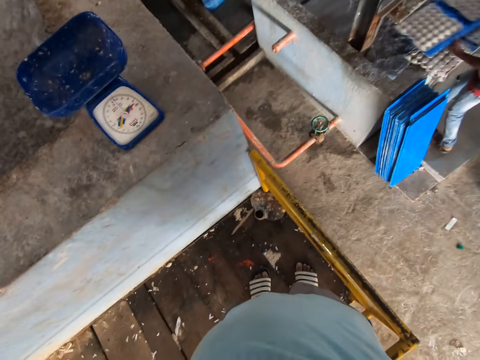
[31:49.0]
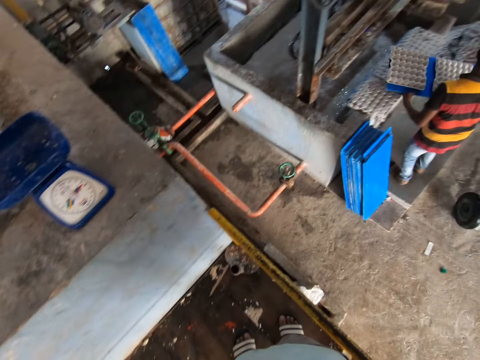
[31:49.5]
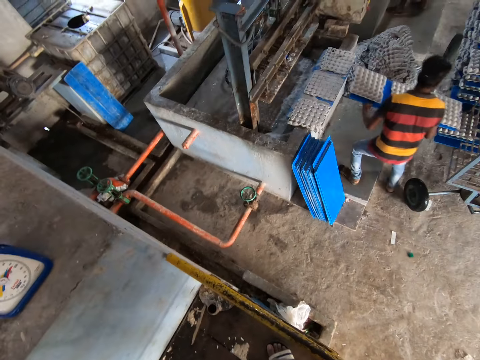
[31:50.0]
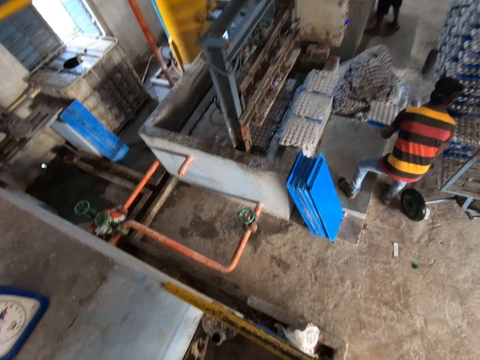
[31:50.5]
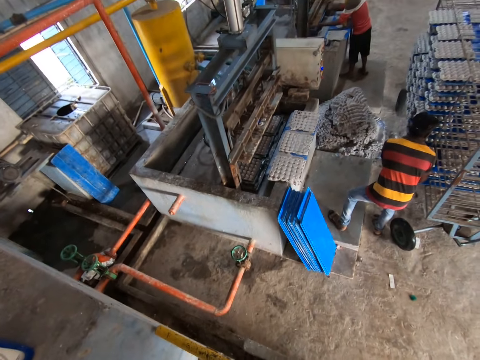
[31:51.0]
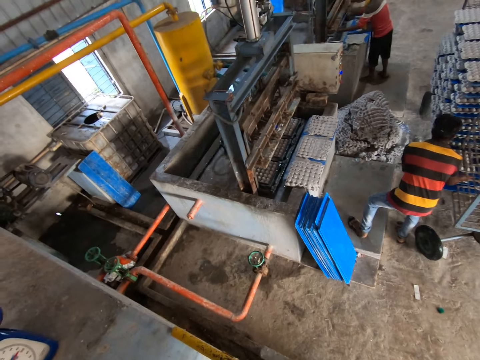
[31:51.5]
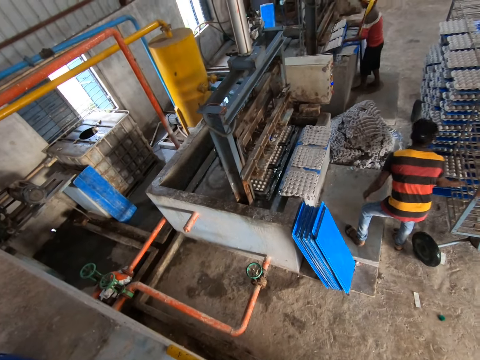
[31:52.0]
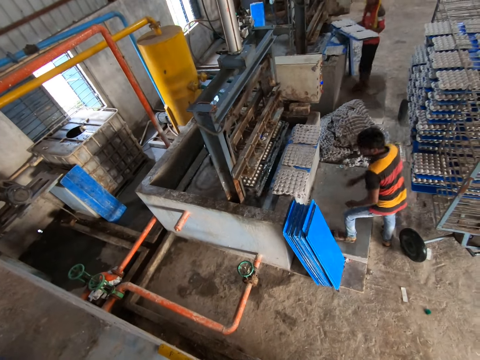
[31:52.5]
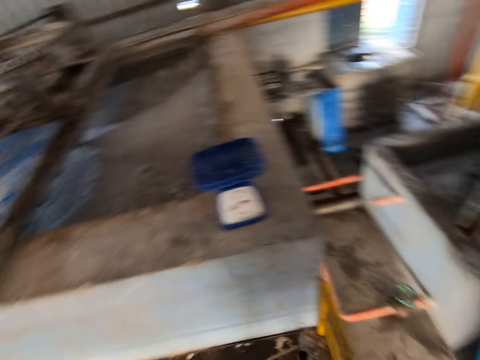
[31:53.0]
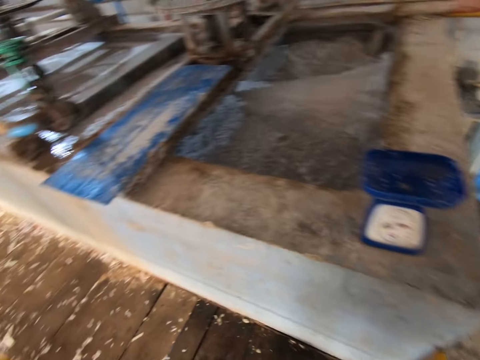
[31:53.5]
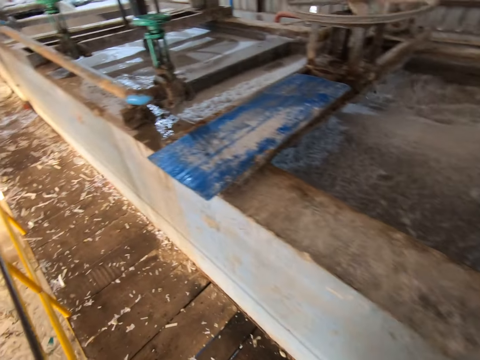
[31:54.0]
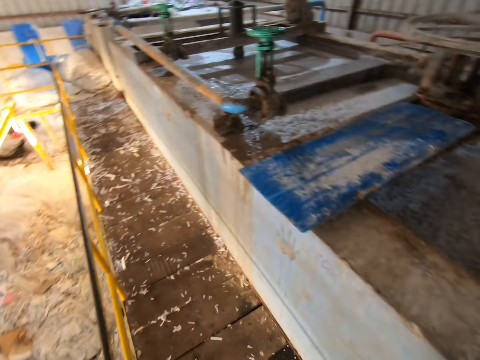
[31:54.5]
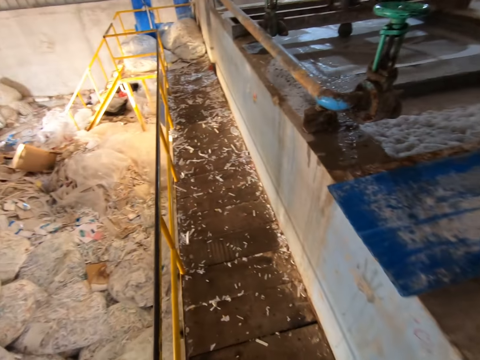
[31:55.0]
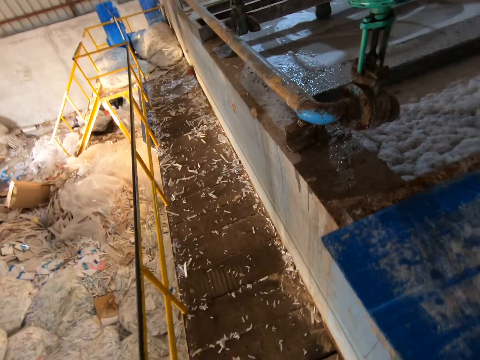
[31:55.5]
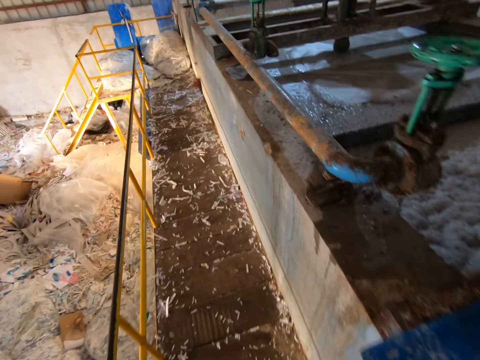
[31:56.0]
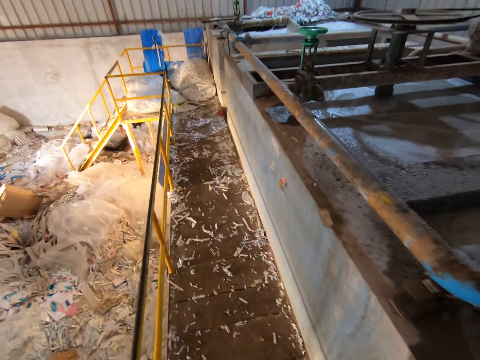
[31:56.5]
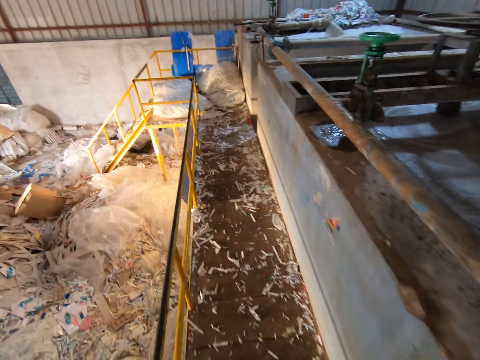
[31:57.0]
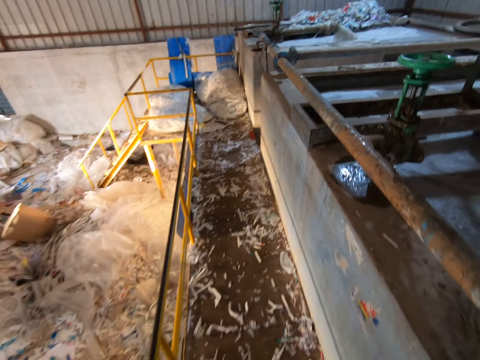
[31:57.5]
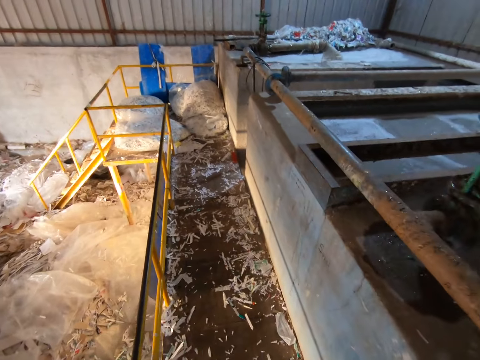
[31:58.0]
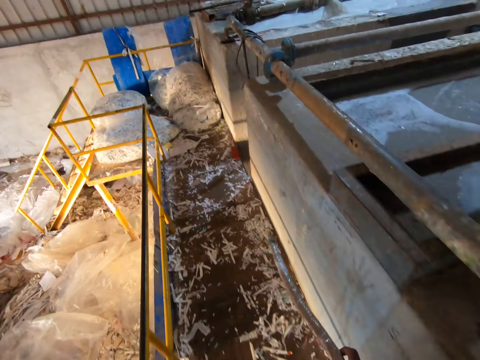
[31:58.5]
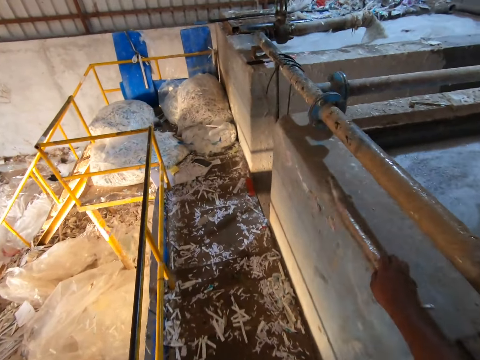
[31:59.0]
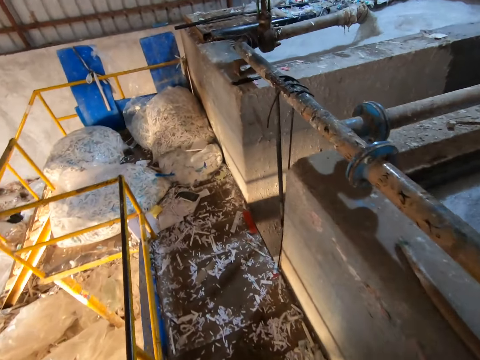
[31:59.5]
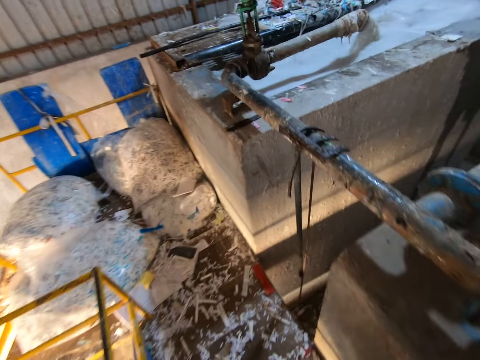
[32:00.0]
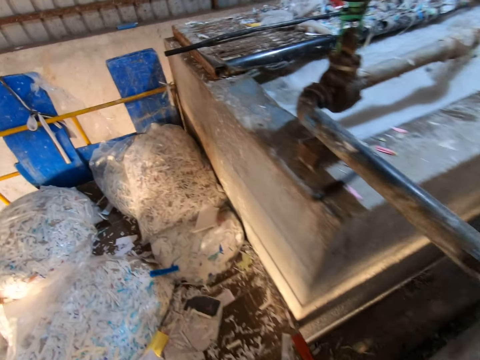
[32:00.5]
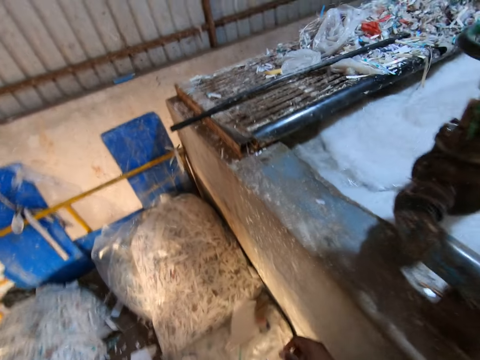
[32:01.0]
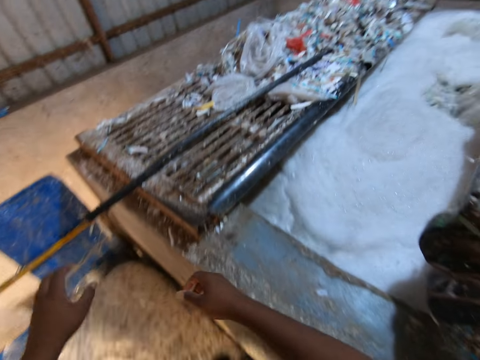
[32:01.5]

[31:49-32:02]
The man places the blue tray on the mobile rack with both hands. The camera wearer looks around and walks around. He drops a wood stick on a slab of a pond on the platform with his right hand.

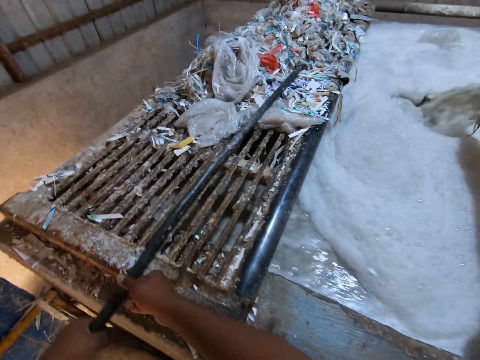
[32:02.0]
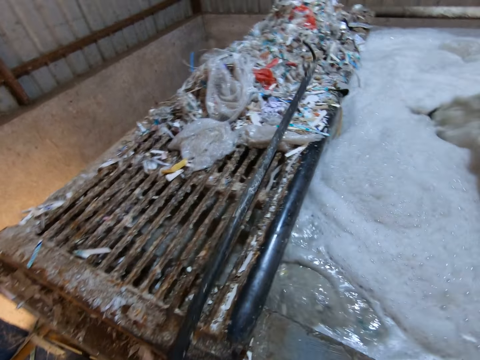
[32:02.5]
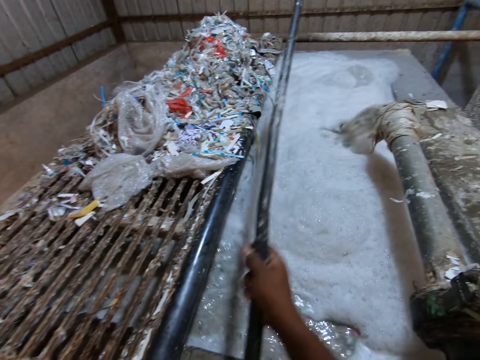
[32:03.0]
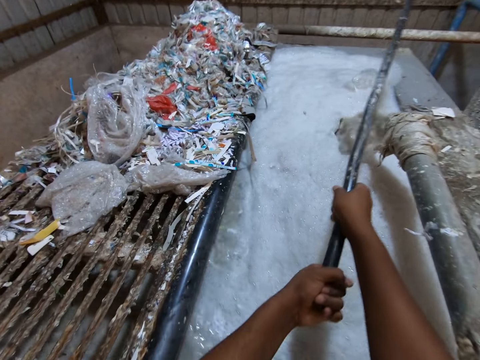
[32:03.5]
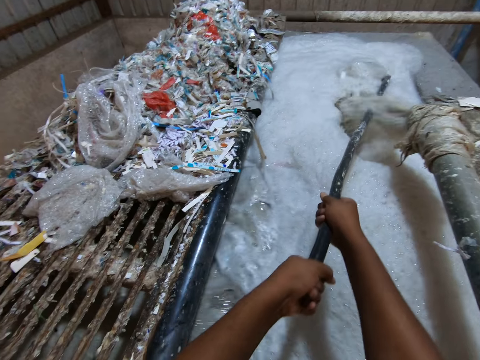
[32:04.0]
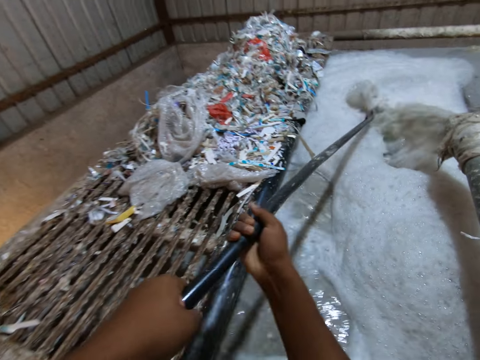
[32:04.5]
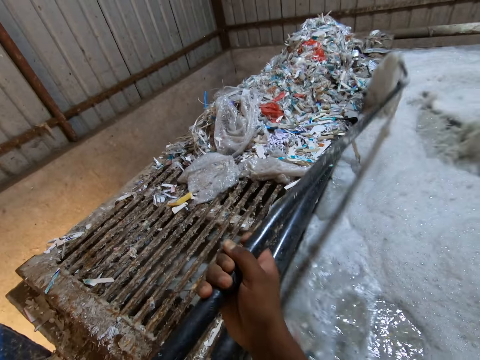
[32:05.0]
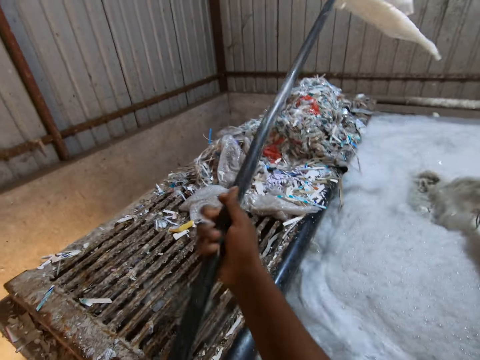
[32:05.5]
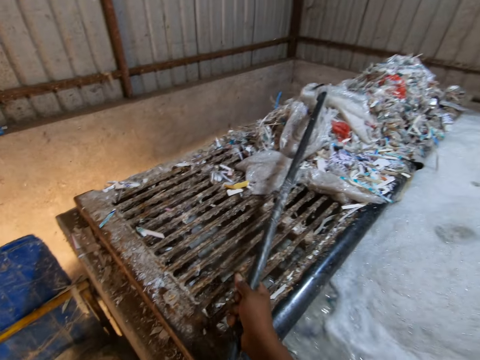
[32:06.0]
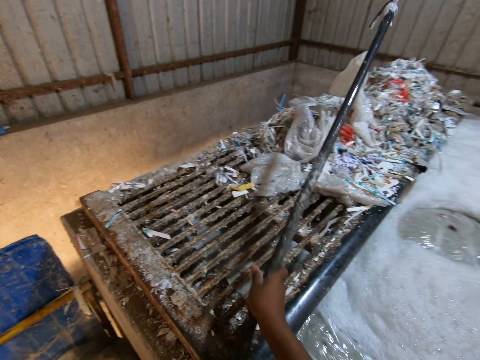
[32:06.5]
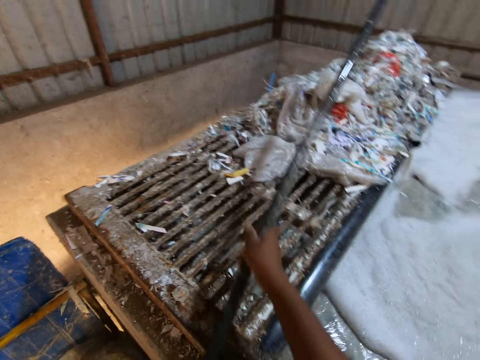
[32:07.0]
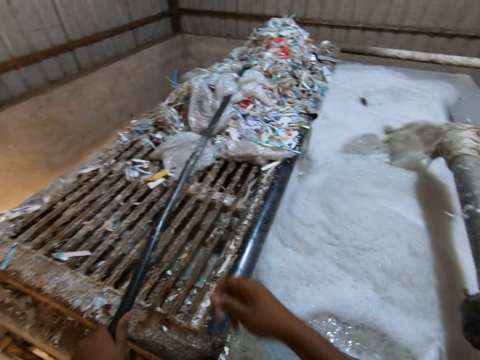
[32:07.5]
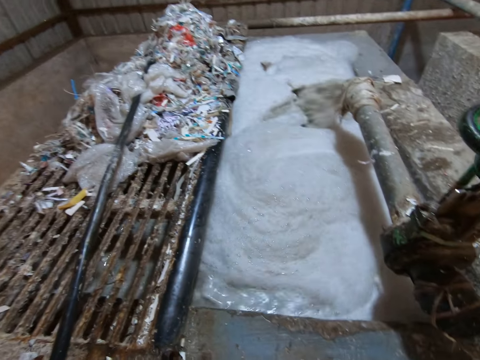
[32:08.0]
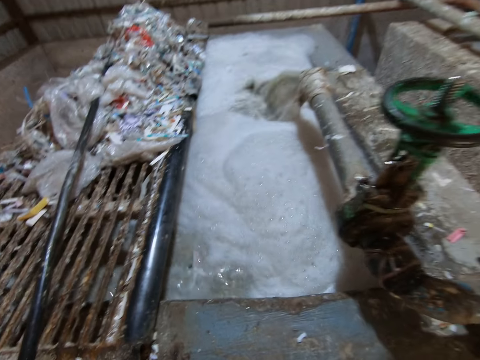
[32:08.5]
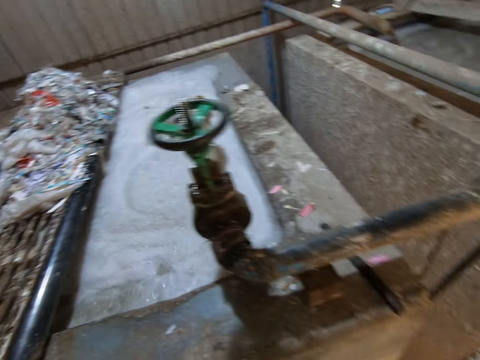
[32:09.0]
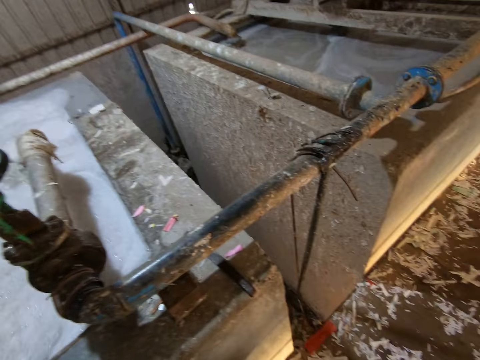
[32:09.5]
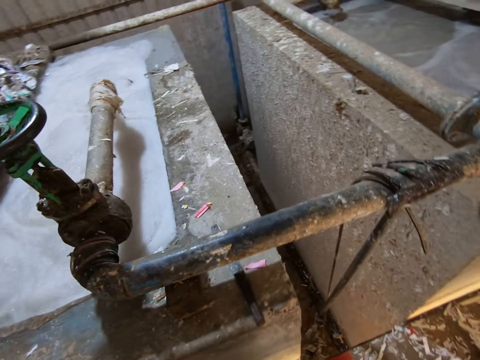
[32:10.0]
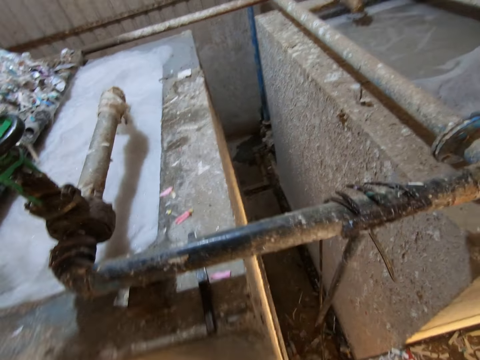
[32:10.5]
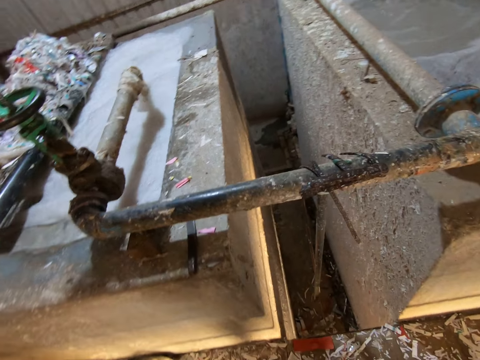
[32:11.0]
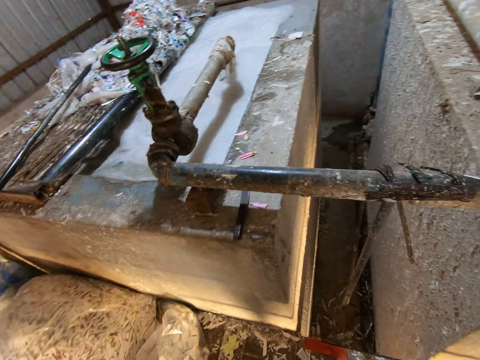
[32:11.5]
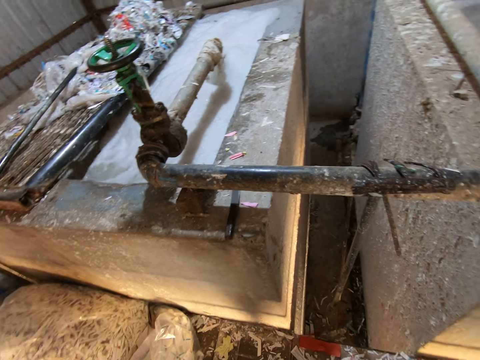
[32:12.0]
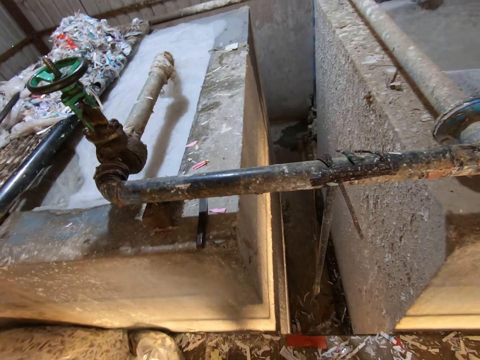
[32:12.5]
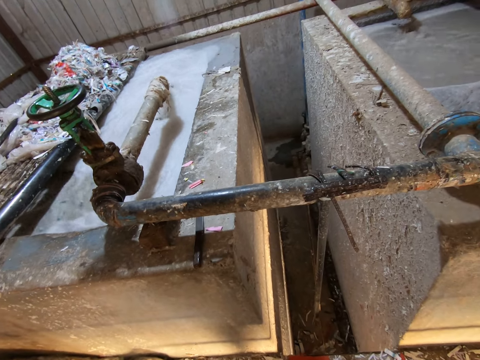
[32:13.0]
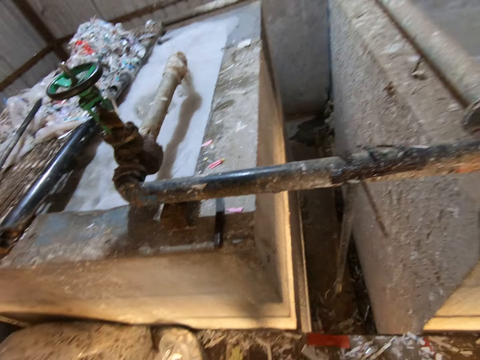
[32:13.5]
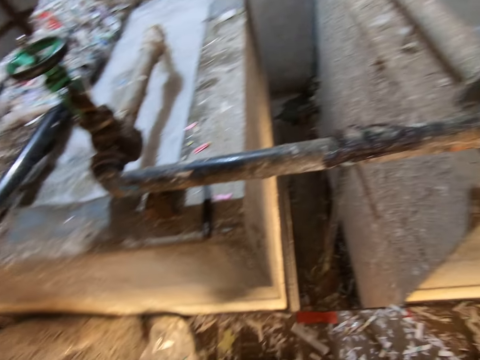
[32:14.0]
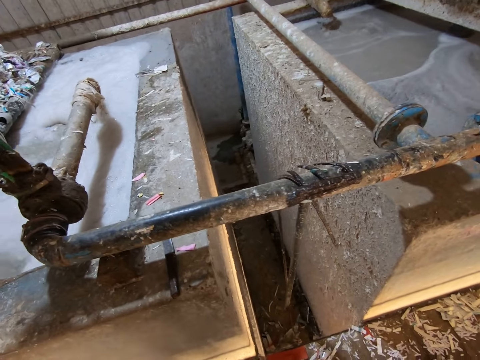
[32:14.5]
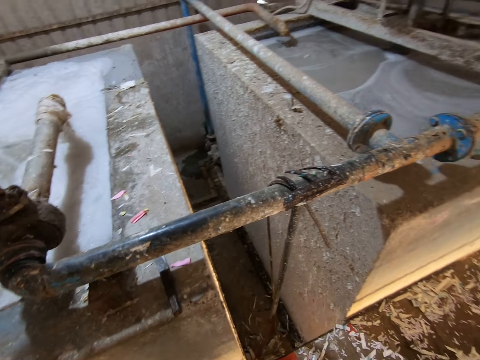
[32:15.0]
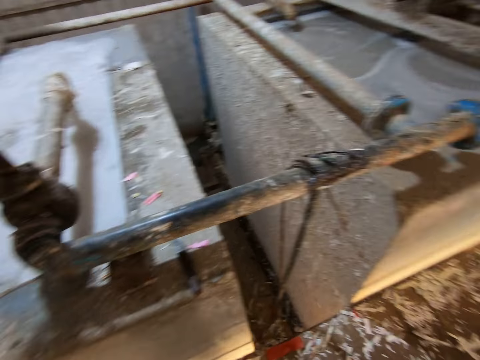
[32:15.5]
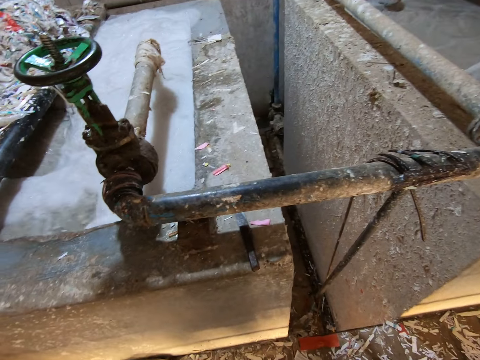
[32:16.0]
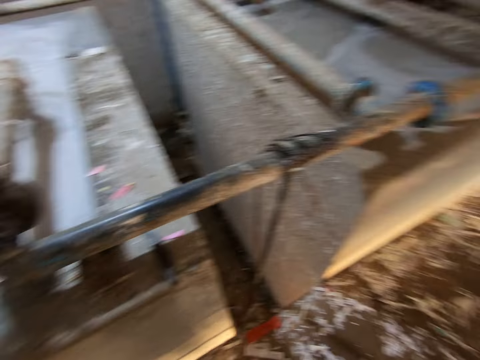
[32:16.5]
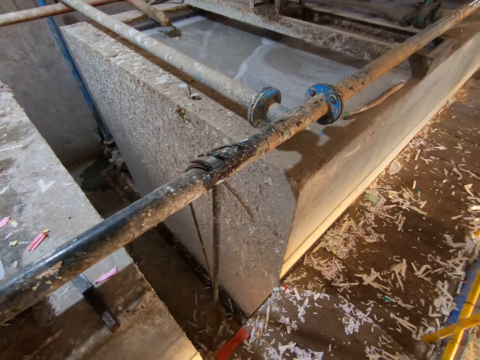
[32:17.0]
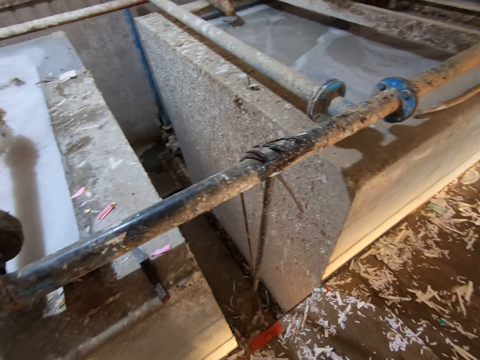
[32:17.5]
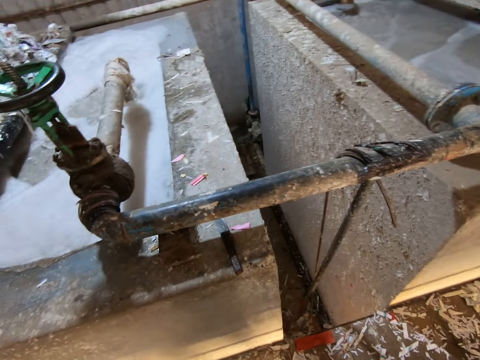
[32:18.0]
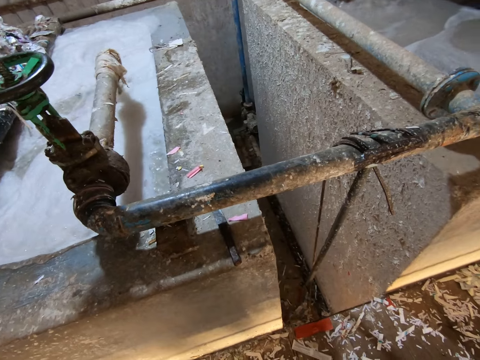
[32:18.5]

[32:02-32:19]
The camera wearer picks a metal hook or rake hook from a metal rack on the pond with his left hand. He picks the metal hook from the pond with both hands. He picks a plastic bag from the pond with the metal hook with both hands. He dips the rake hook in the water. He places the plastic bag on top of other plastic papers on the metal rack of the pond with the metal hook with both hands. He drops the metal hook on the metal rack on the plastic papers with his left hand. He looks around.
